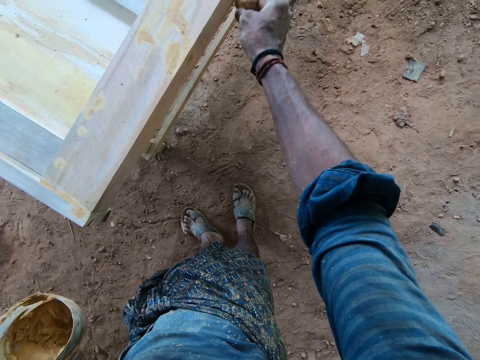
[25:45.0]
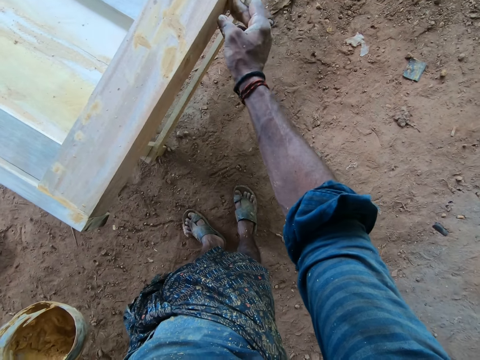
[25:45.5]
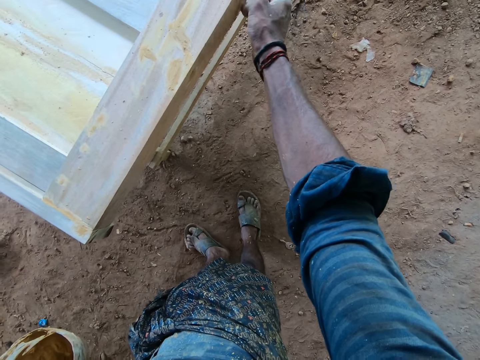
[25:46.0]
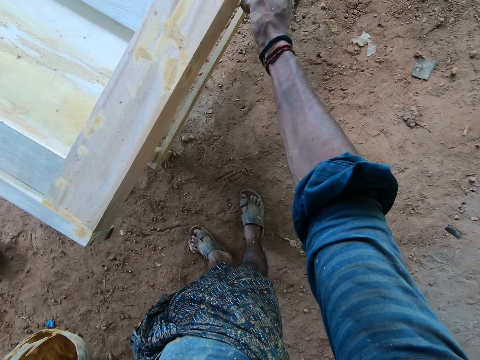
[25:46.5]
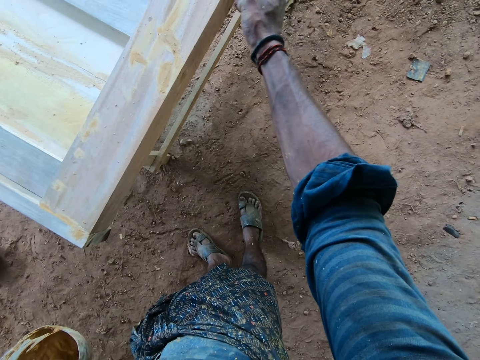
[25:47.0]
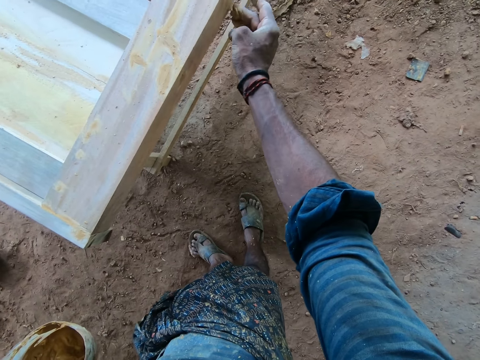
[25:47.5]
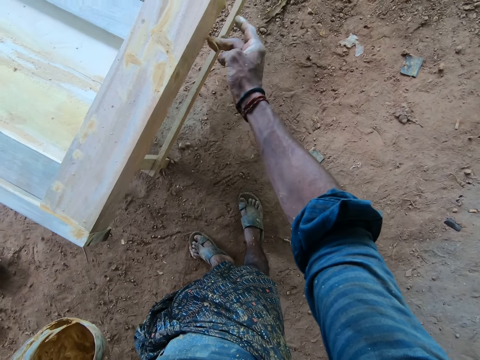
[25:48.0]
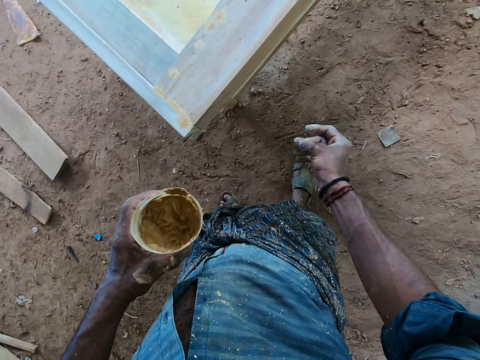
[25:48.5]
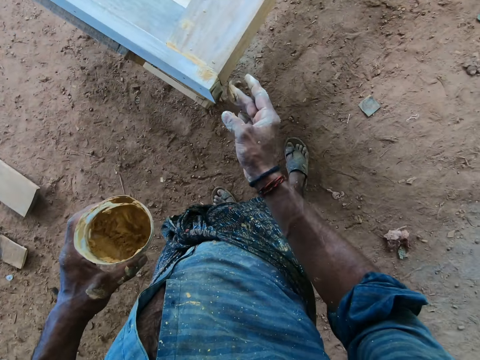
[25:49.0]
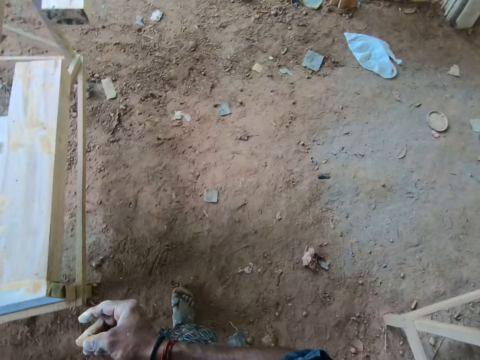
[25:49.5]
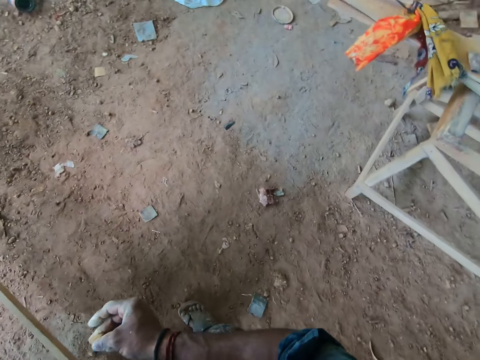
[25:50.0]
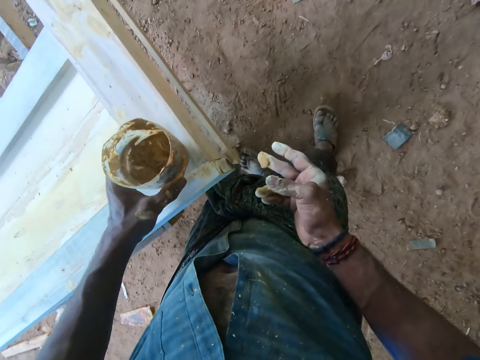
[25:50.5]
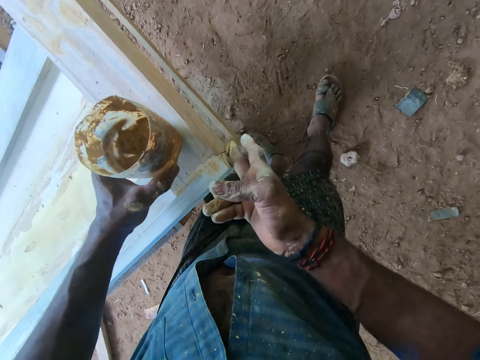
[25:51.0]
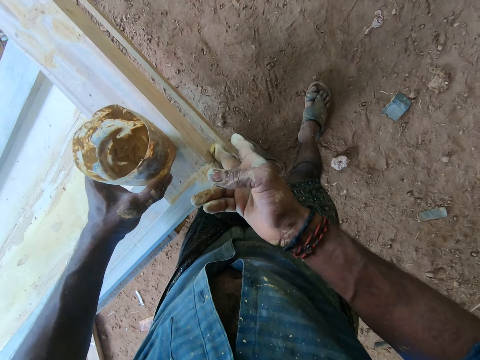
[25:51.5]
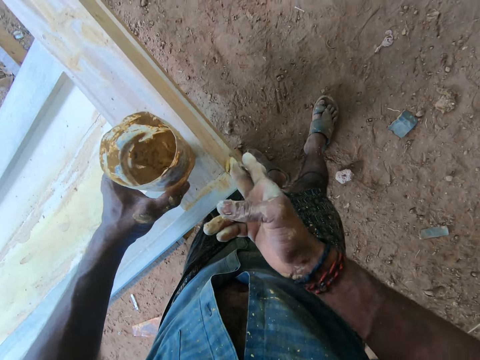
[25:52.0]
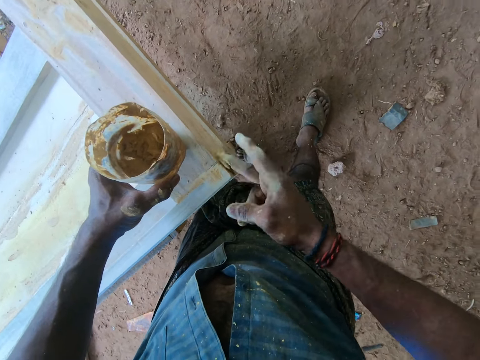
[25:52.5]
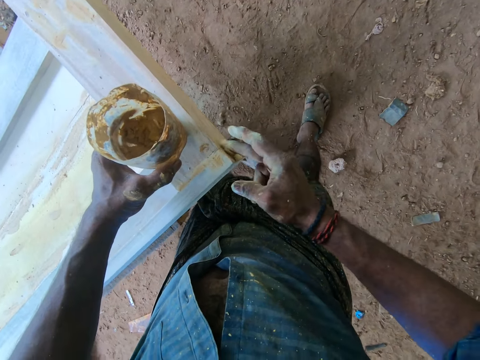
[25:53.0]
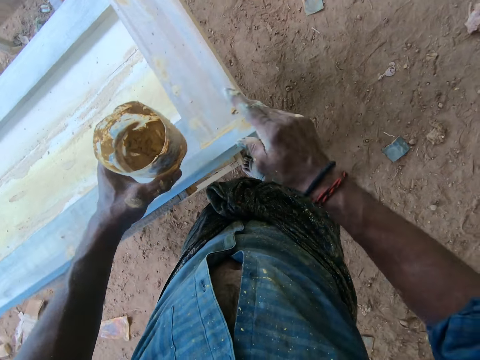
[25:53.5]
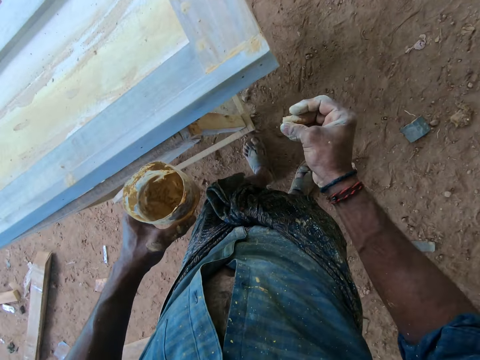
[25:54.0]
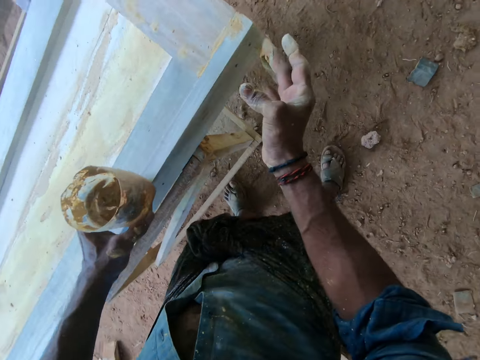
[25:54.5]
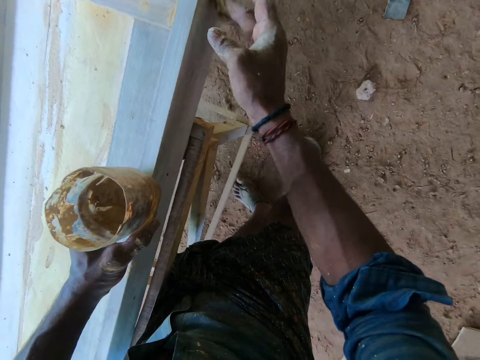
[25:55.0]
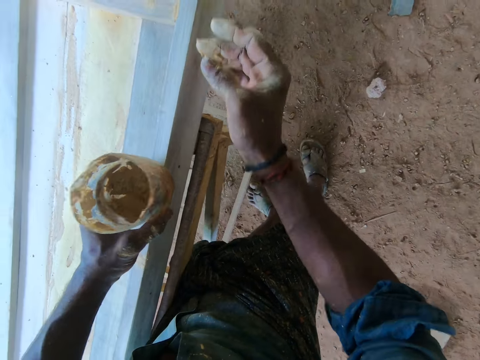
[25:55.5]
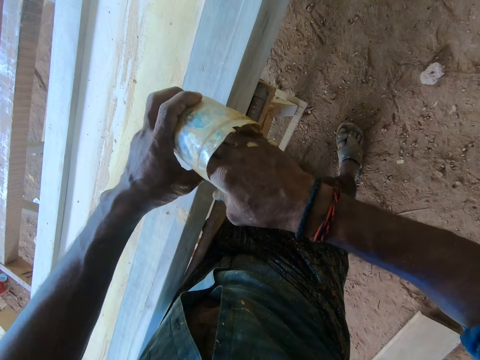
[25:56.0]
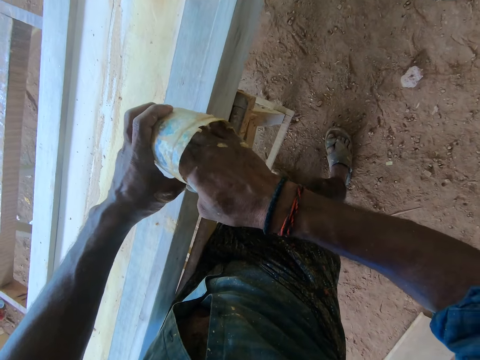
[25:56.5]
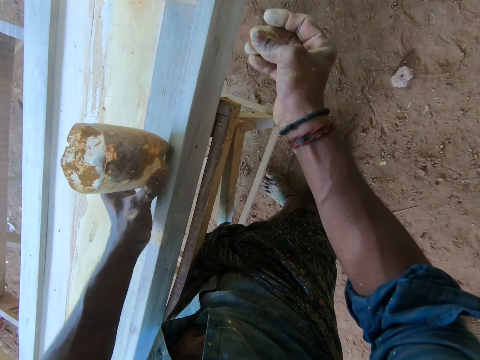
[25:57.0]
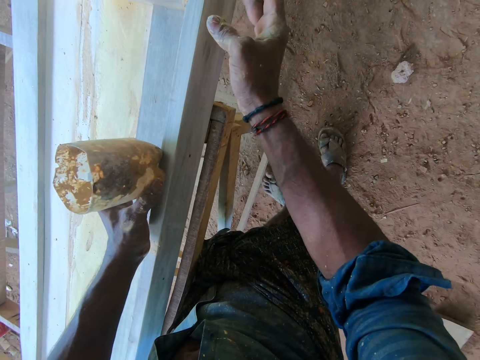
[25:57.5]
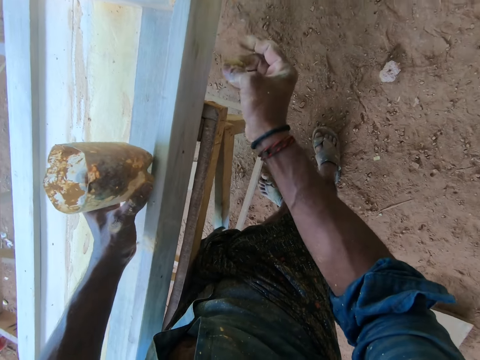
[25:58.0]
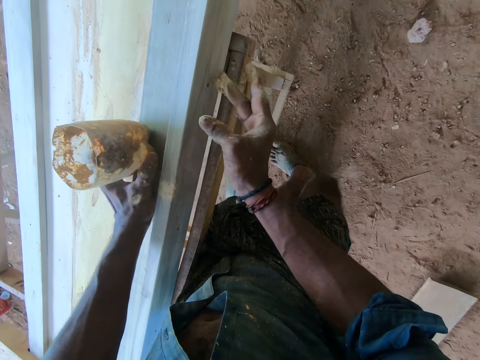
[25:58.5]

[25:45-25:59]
The camera wearer holds the gum. They interact with a man. The camera wearer applies wood glue on the wooden head board. They dip the hand in the container and scoop the wood glue from the container.

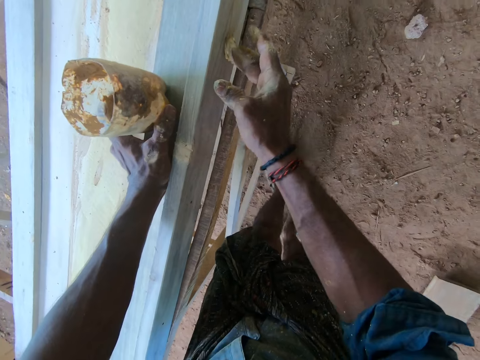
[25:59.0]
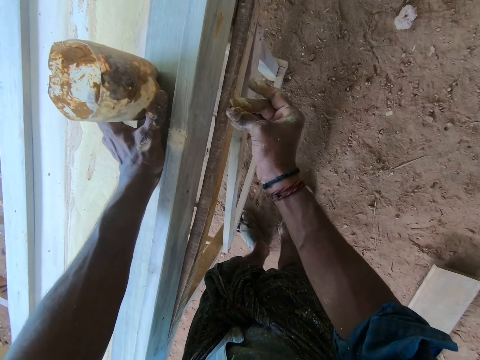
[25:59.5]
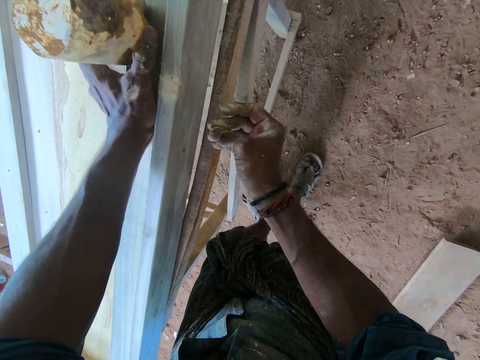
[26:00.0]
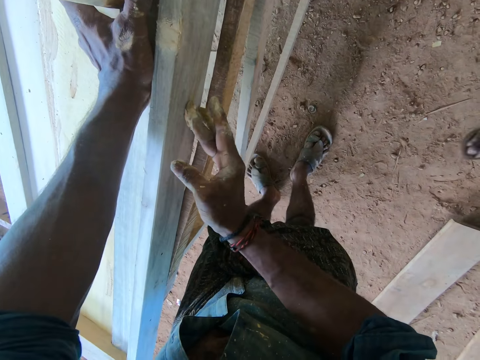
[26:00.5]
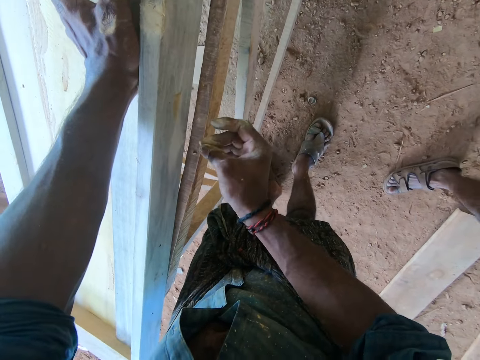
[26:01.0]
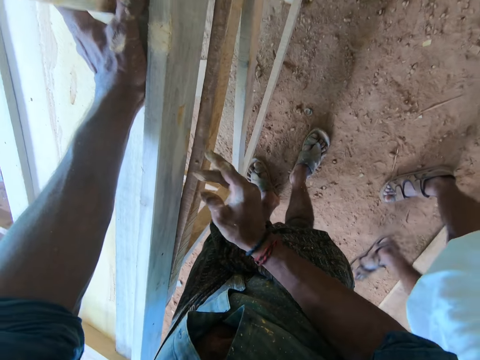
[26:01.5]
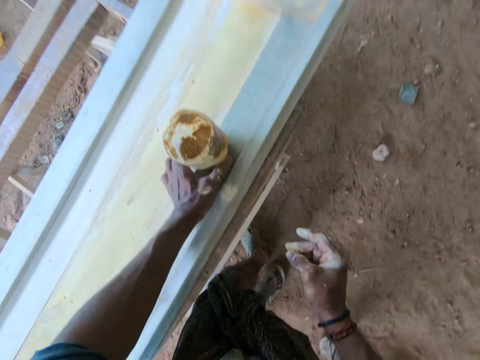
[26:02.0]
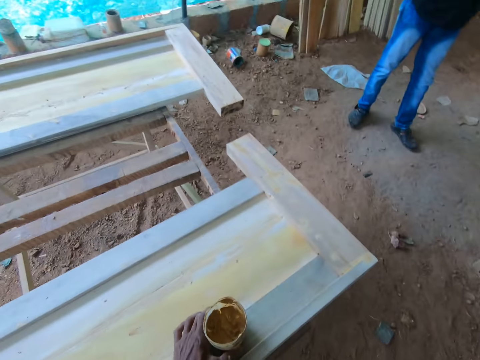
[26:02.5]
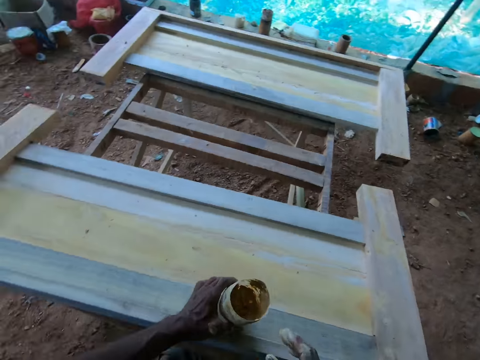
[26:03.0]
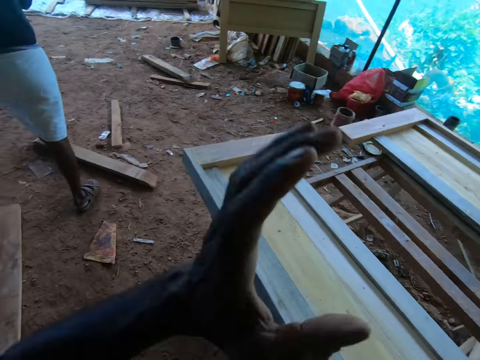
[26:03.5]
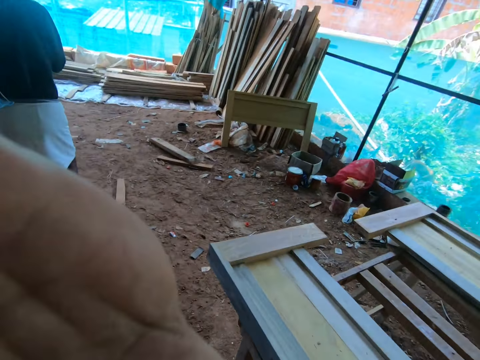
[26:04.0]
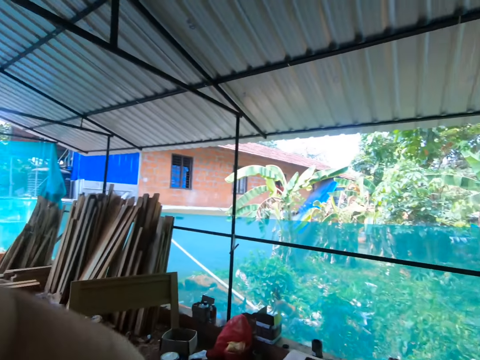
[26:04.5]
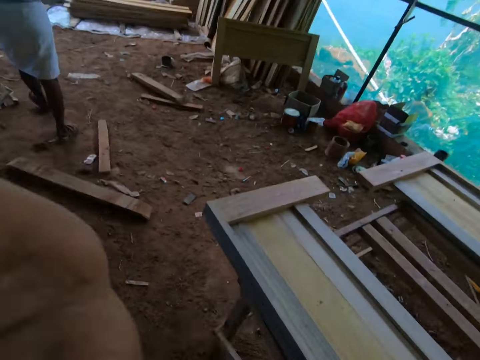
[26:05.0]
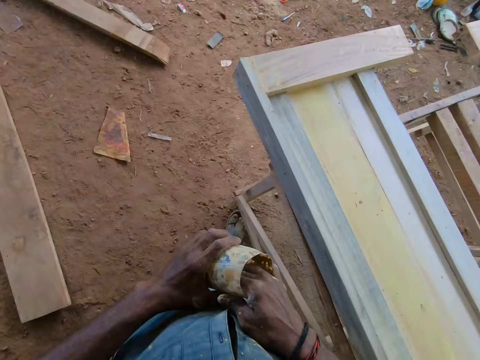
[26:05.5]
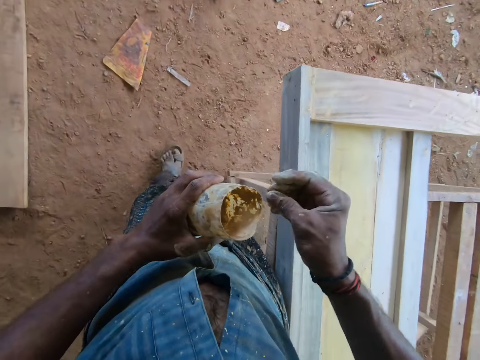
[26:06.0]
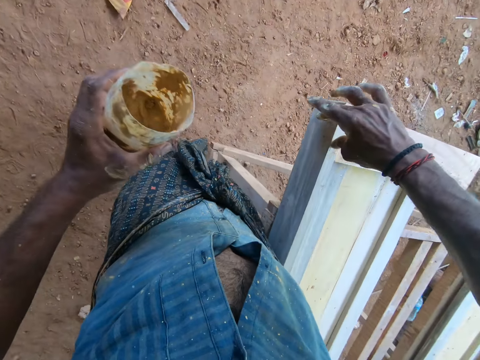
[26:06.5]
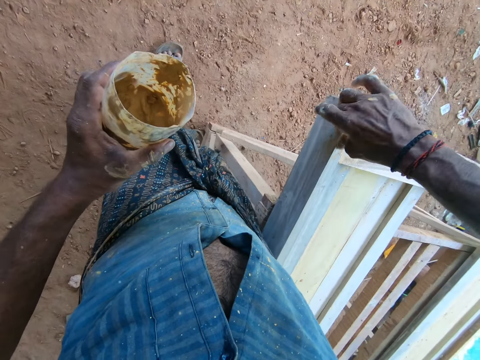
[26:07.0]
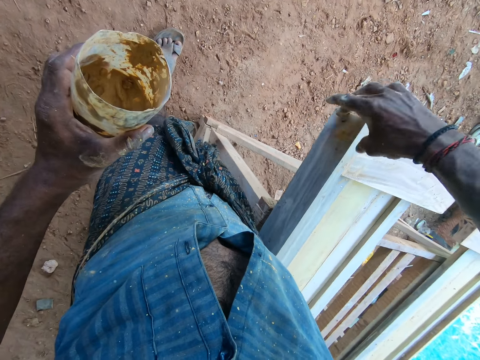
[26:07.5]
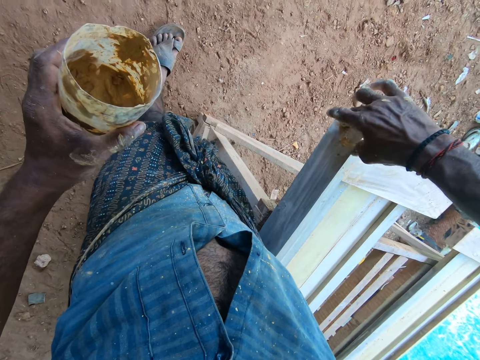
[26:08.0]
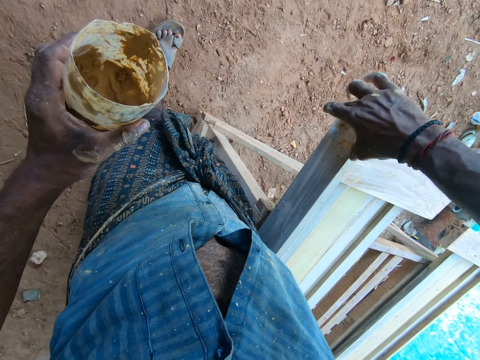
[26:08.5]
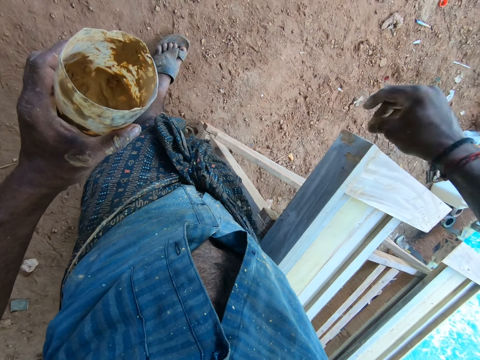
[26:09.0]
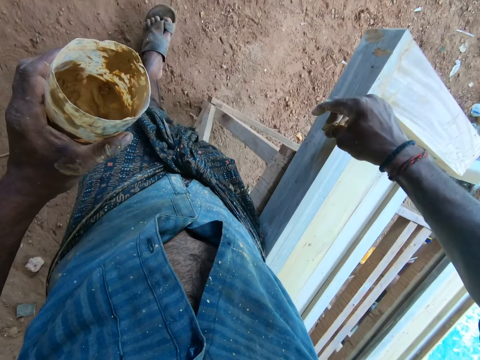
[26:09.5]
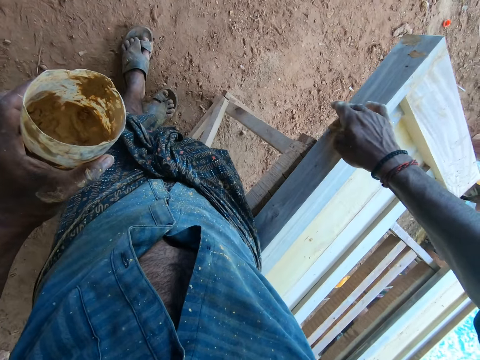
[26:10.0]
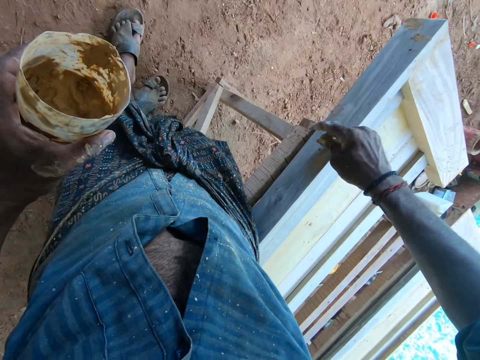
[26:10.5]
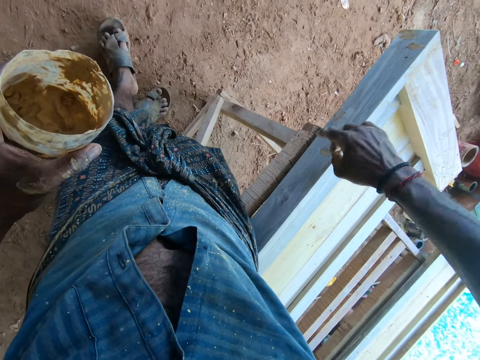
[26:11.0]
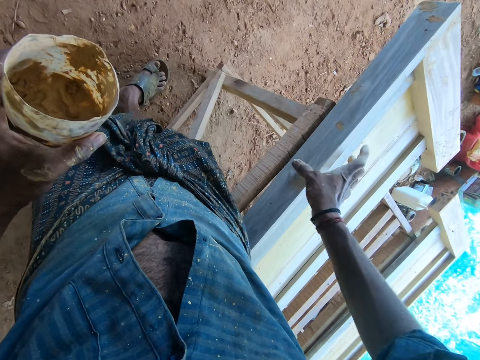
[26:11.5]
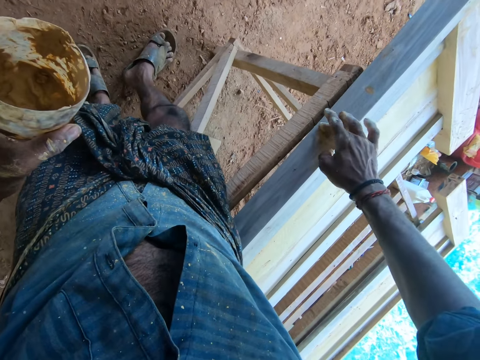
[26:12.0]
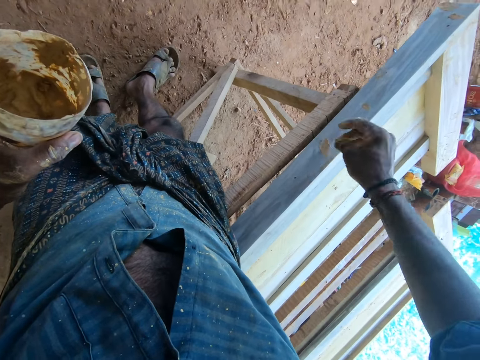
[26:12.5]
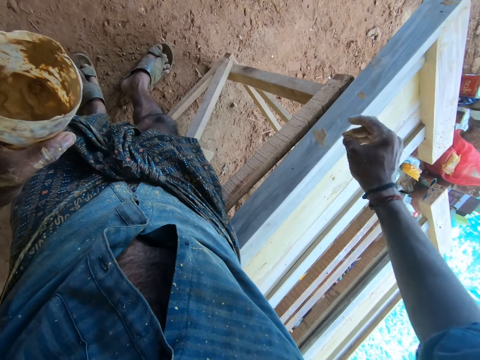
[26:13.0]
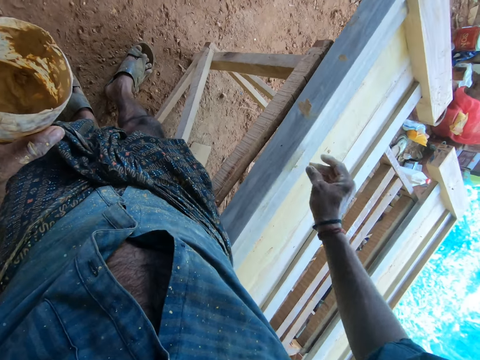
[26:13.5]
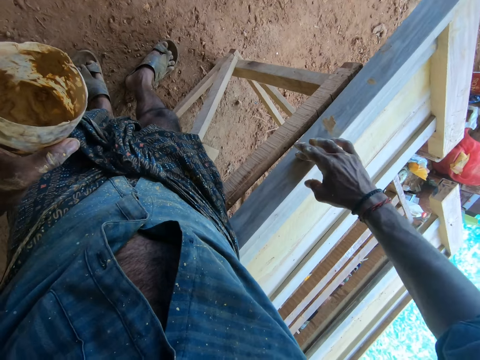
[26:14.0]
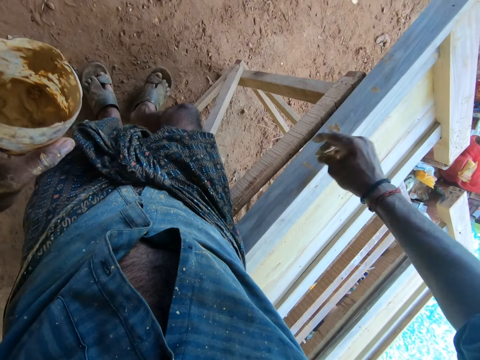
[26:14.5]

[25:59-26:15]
The camera wearer applies wood glue on the wooden head board. They paint on the holes with the gum and put the gum on the wood. They look around and adjust the camera. They dip the hand in the container and hold the bucket. They scoop the wood glue from the container and apply the wood glue on the wooden head board.
